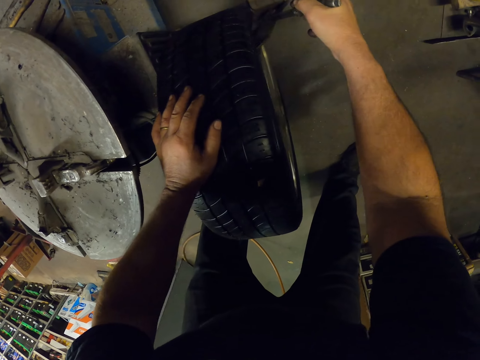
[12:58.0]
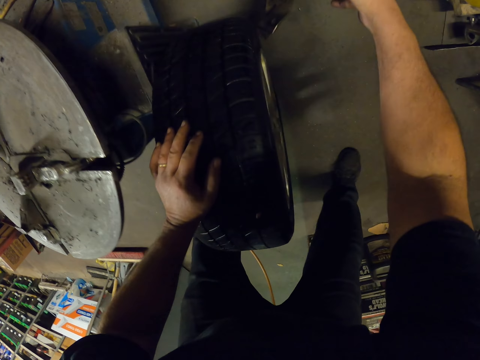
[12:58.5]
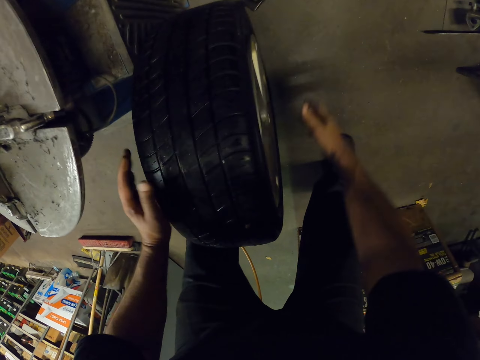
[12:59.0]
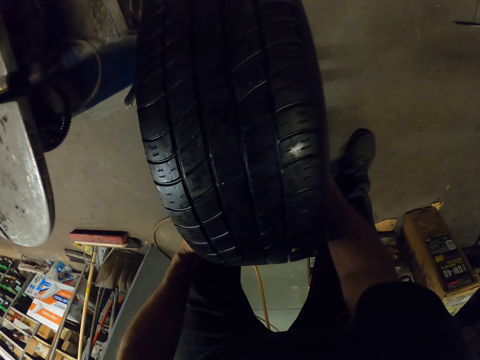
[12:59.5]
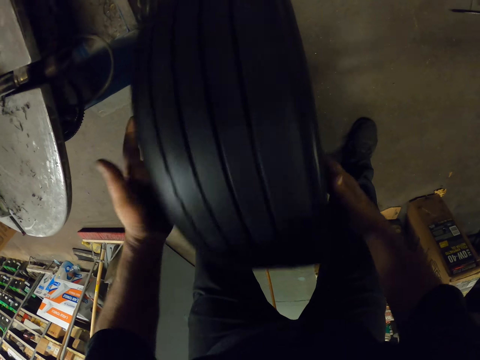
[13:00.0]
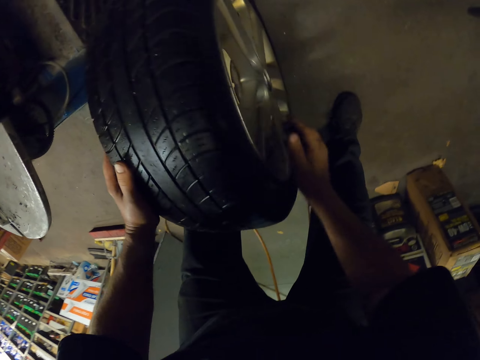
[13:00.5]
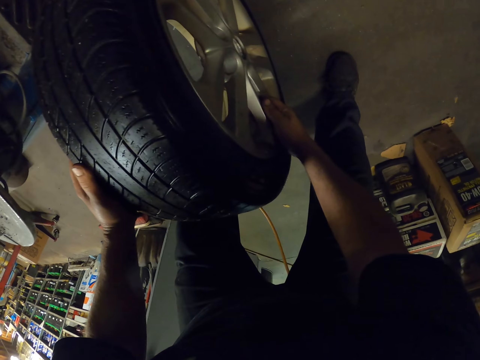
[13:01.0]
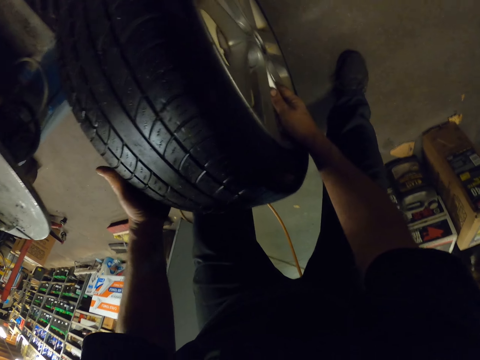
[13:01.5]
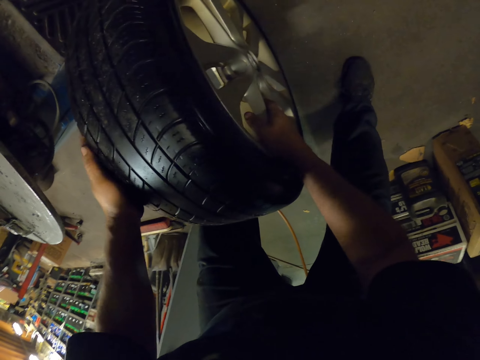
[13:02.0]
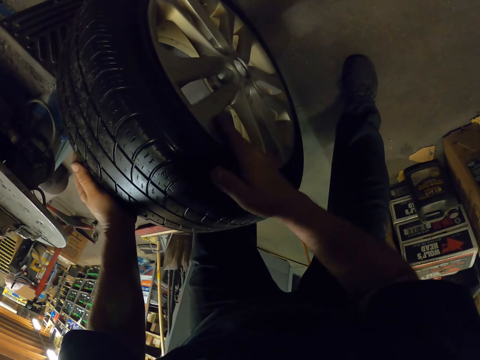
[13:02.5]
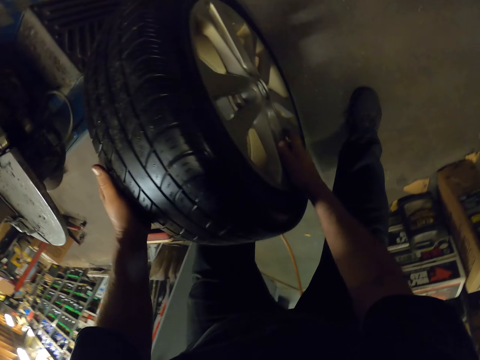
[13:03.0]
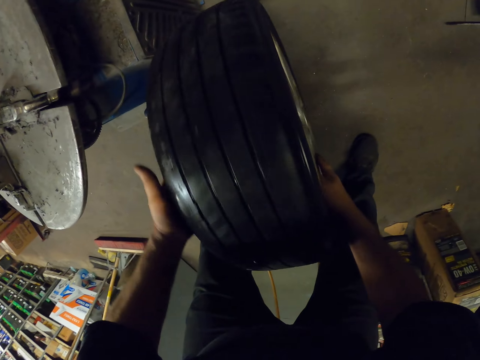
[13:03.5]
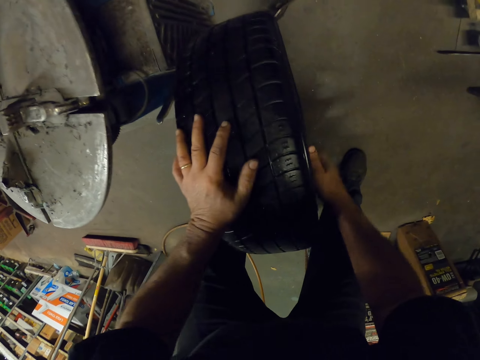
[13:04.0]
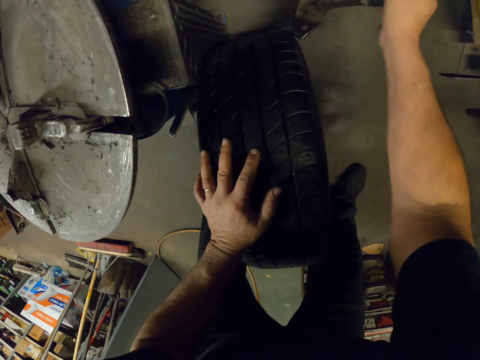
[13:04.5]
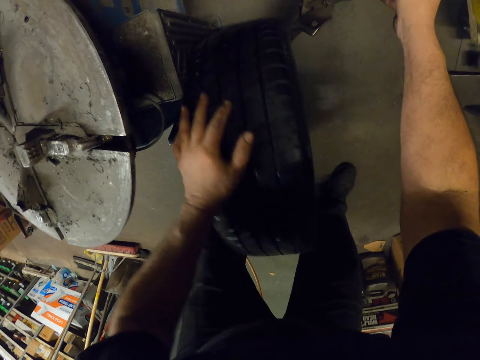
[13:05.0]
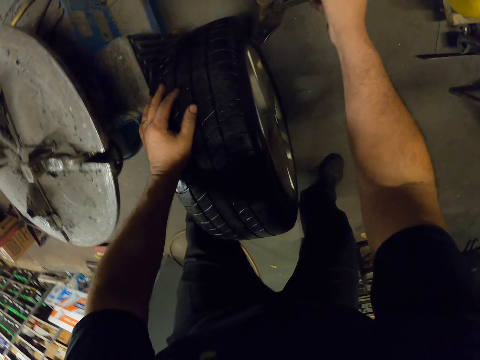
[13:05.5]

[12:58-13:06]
The camera wearer rolls the tire around. They separate the rim and tire using a machine.

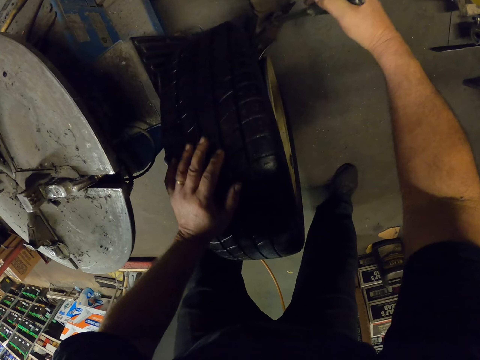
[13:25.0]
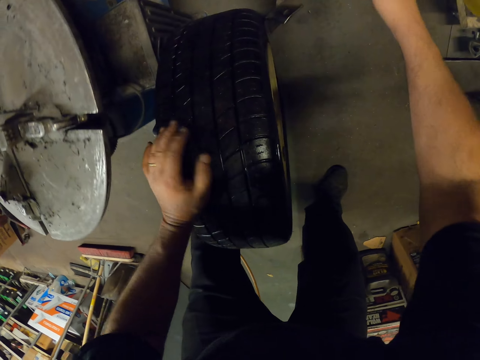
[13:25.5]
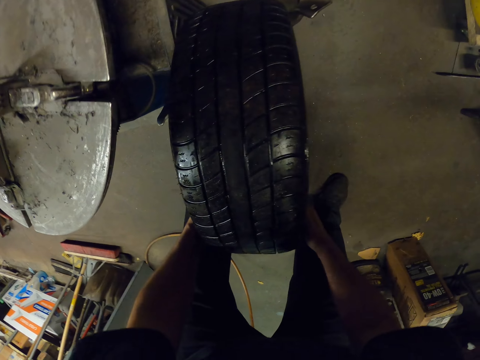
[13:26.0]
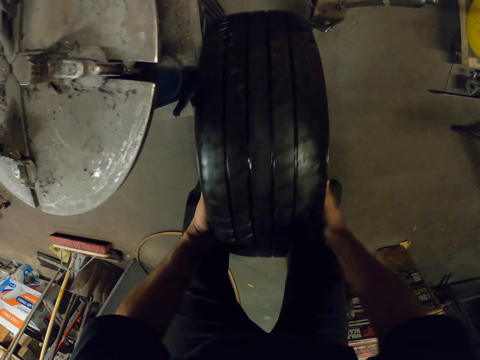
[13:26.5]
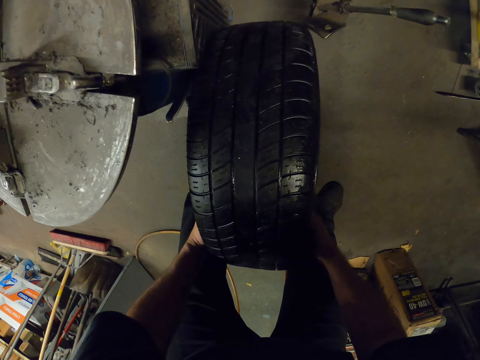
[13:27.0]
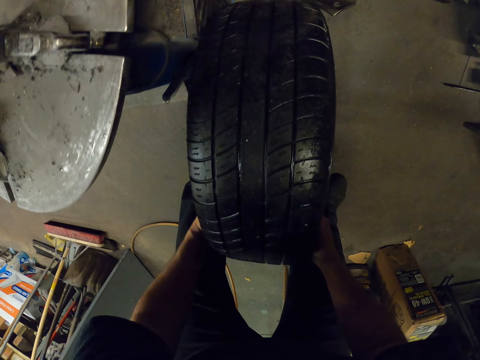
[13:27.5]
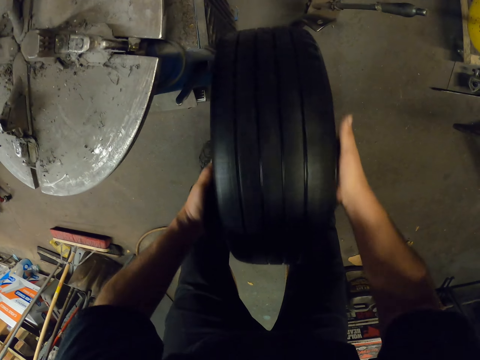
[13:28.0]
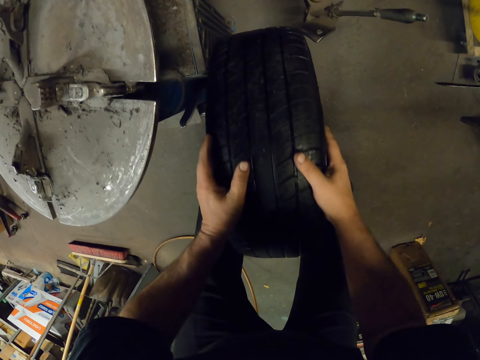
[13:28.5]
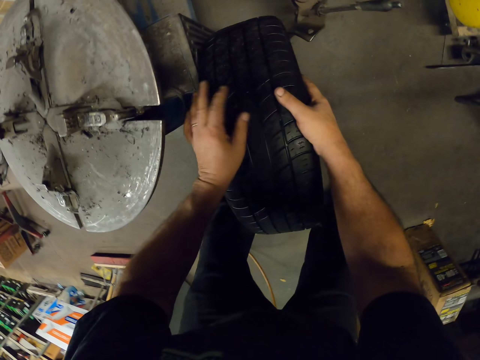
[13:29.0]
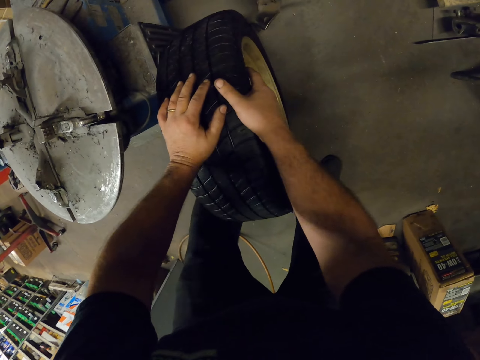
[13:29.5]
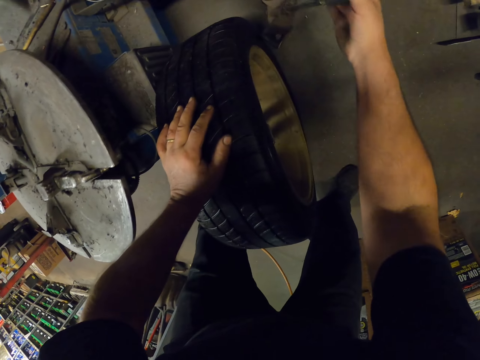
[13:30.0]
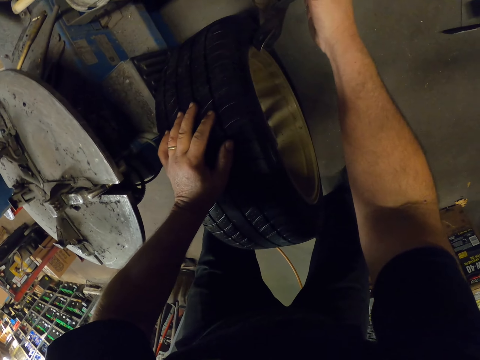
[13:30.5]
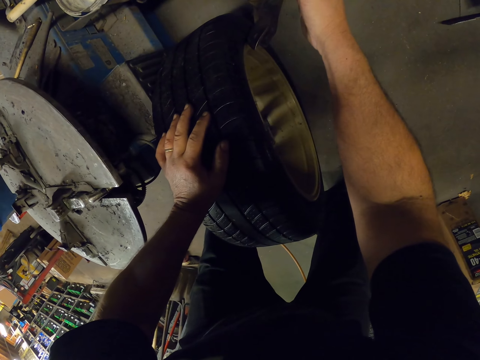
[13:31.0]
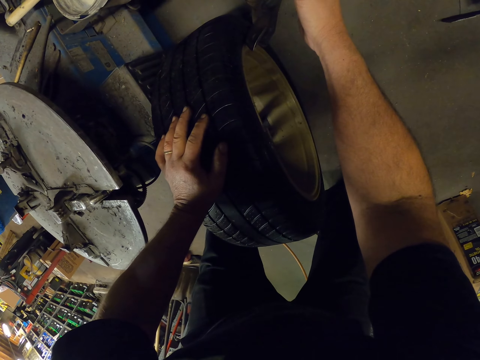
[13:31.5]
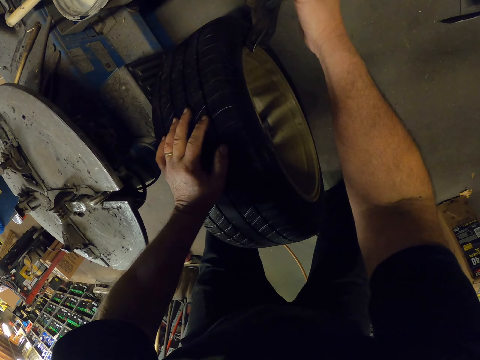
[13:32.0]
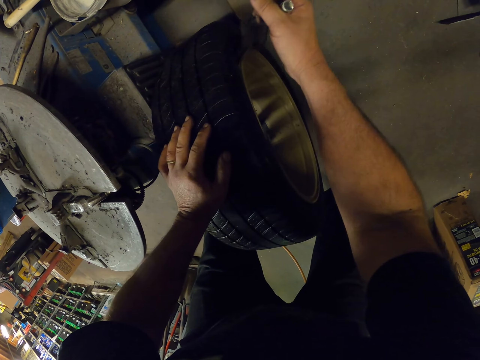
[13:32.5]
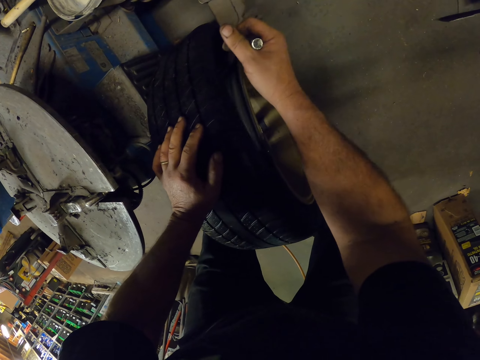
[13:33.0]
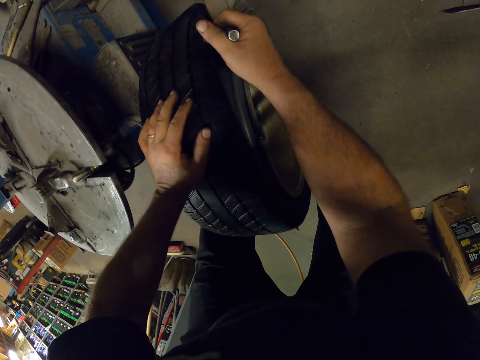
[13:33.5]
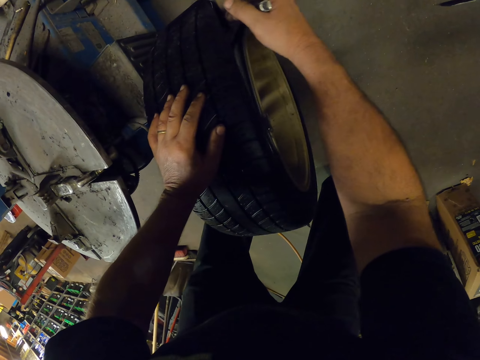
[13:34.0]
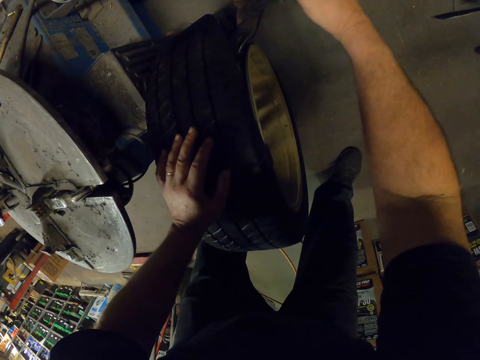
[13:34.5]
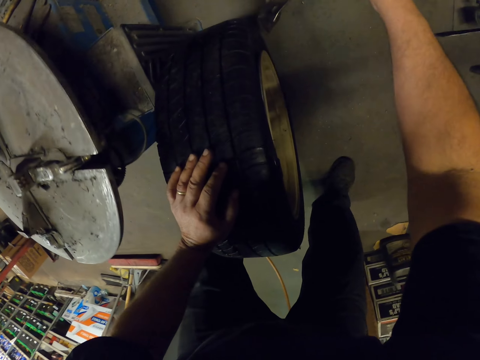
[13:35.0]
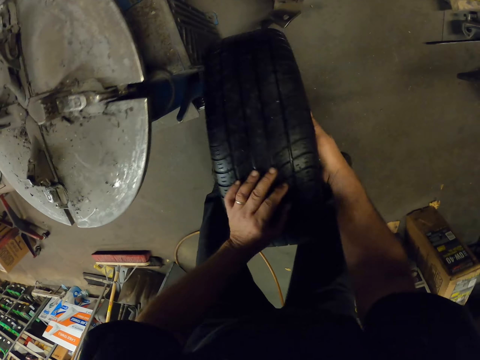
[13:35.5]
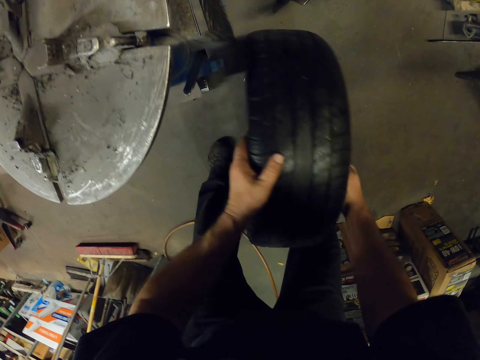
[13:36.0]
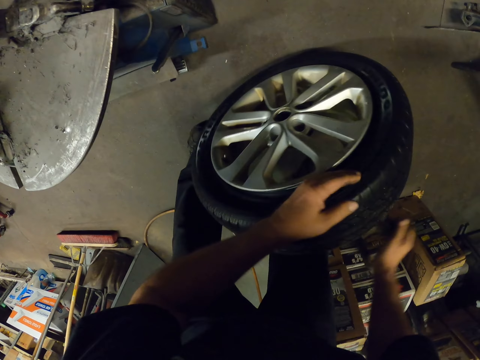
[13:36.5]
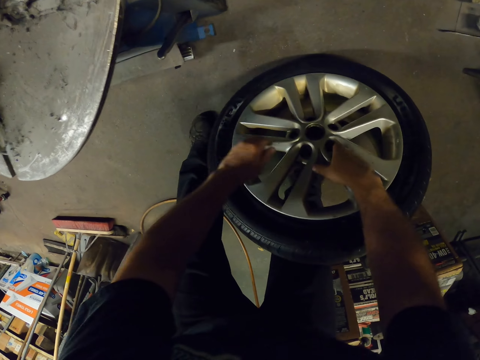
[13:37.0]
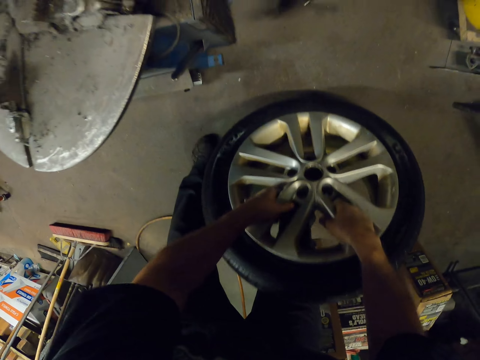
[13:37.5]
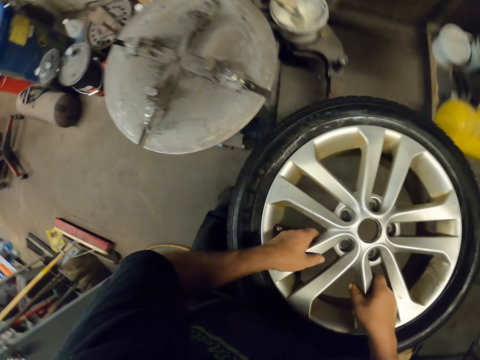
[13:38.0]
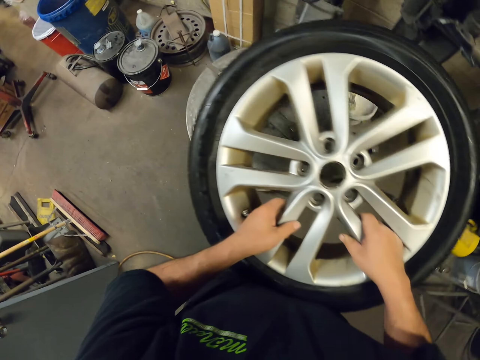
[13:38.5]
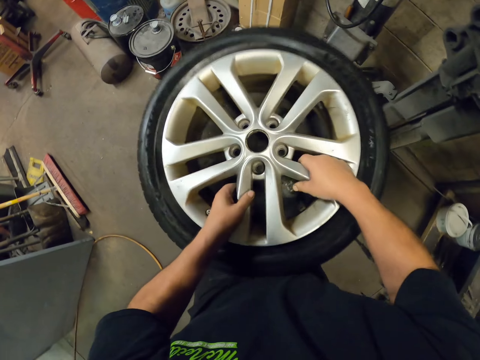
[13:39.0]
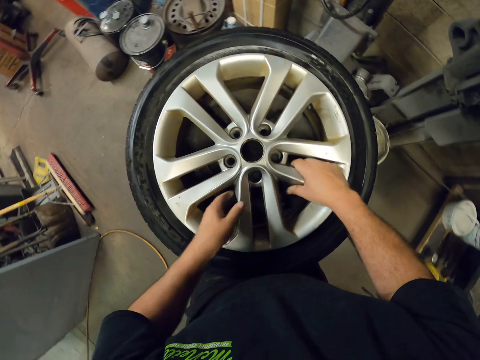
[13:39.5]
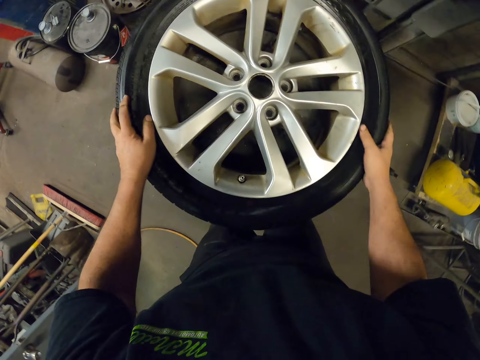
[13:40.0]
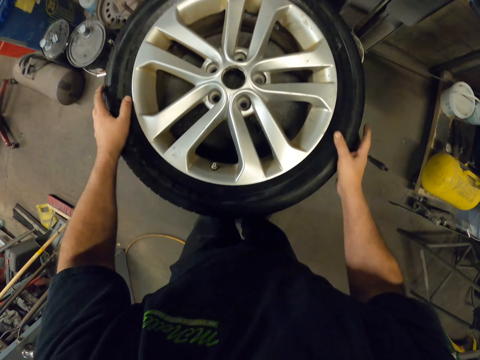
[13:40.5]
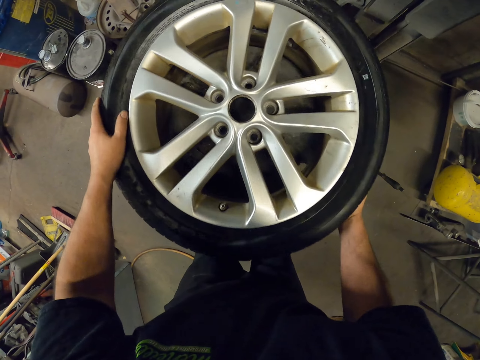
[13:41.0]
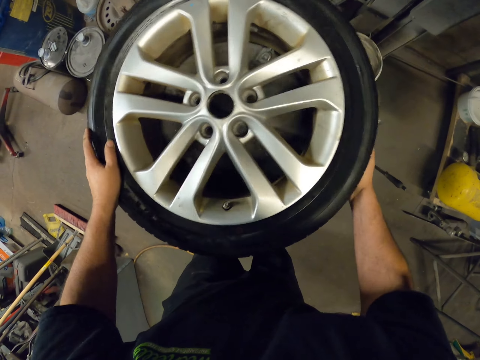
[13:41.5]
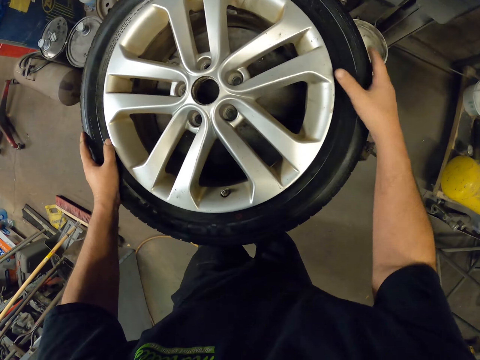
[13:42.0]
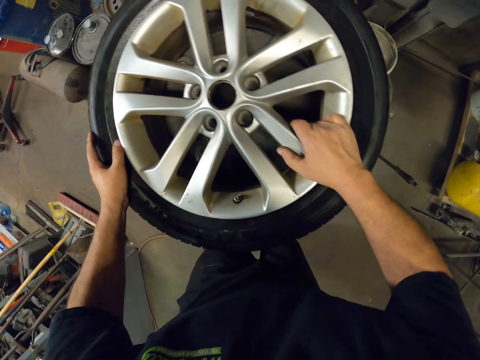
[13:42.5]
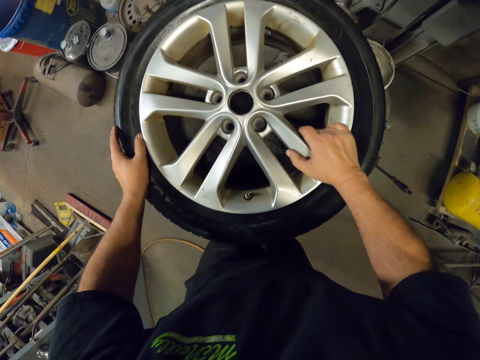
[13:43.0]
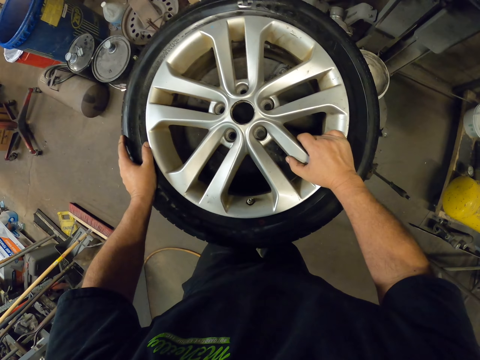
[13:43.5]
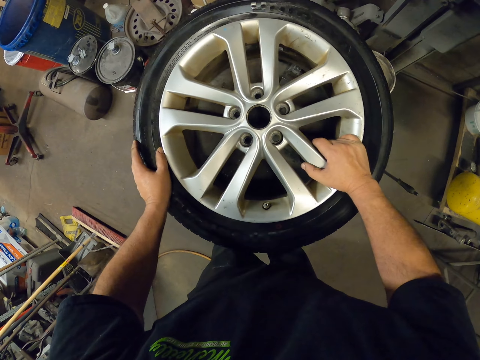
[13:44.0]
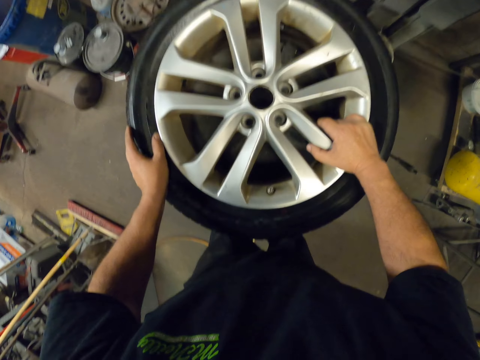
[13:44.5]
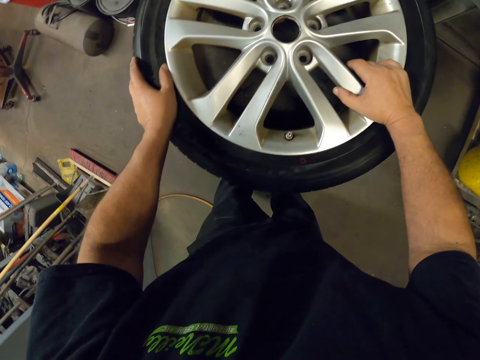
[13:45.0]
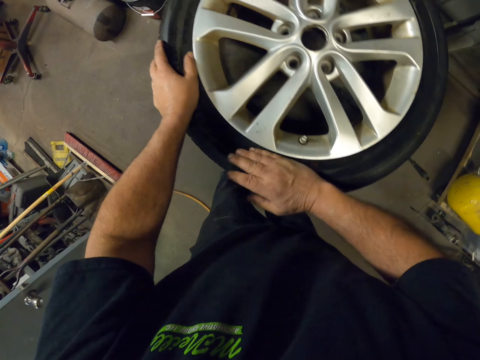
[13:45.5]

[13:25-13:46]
The camera wearer rotates the tire. They separate the rim and tire using a machine. They turn the tire, lift up the tire, and place the tire on the table. They adjust the tire. They touch the tire.
